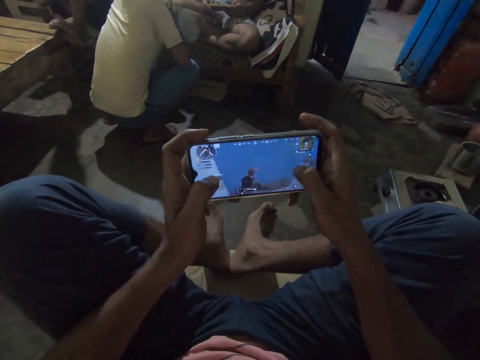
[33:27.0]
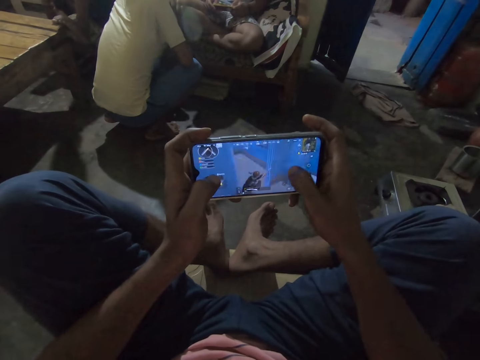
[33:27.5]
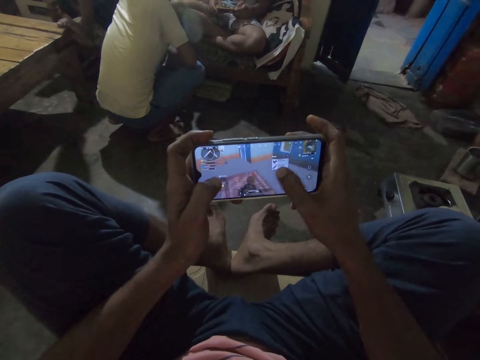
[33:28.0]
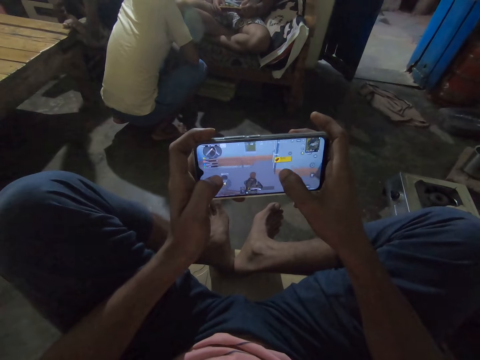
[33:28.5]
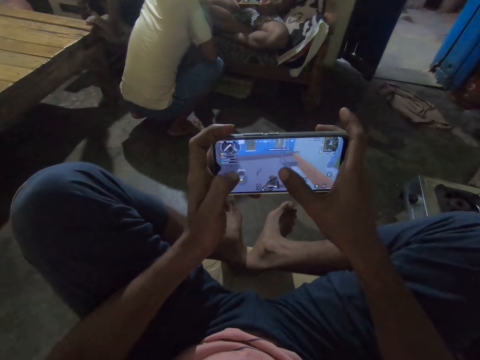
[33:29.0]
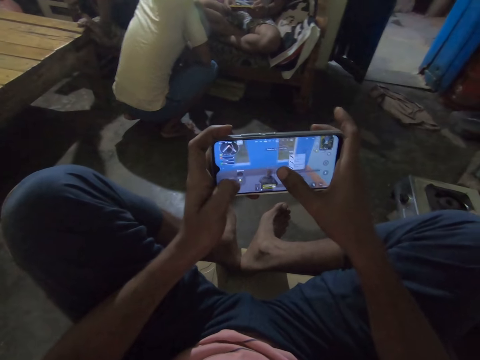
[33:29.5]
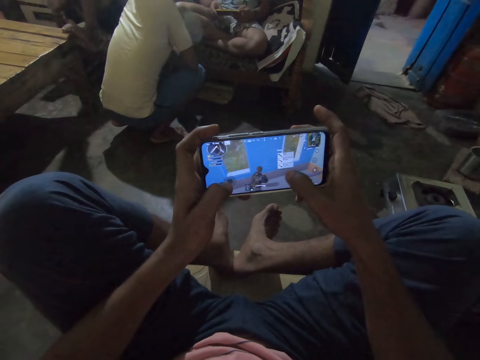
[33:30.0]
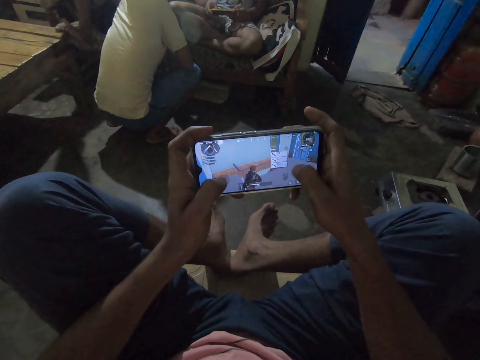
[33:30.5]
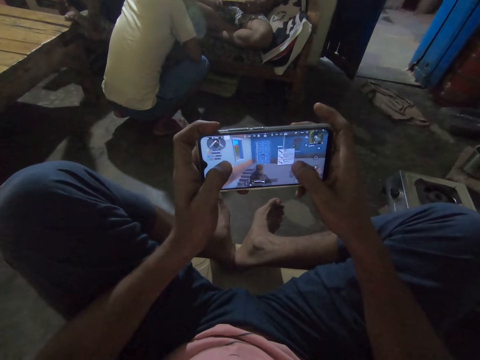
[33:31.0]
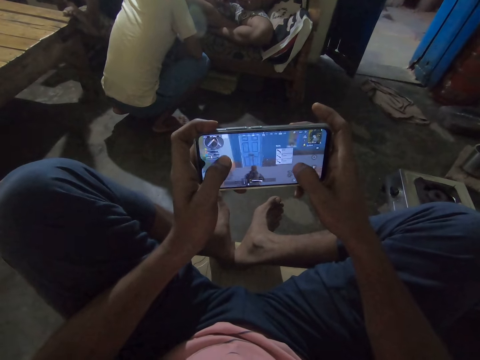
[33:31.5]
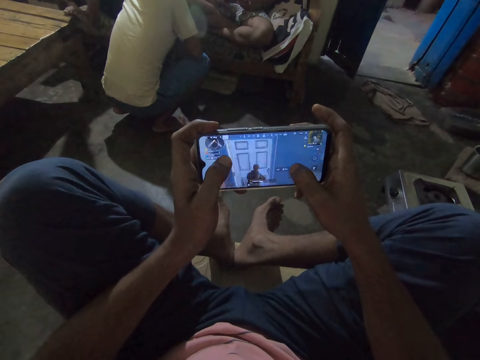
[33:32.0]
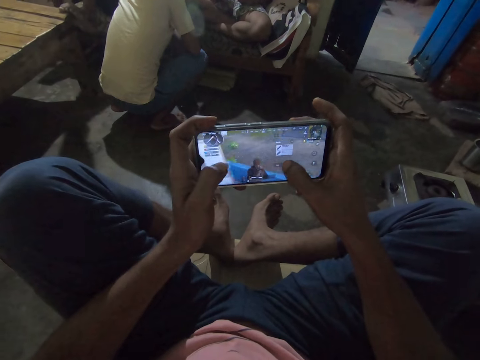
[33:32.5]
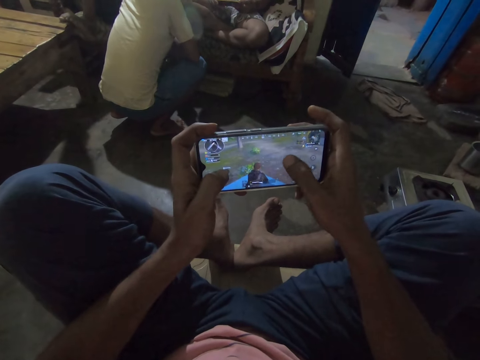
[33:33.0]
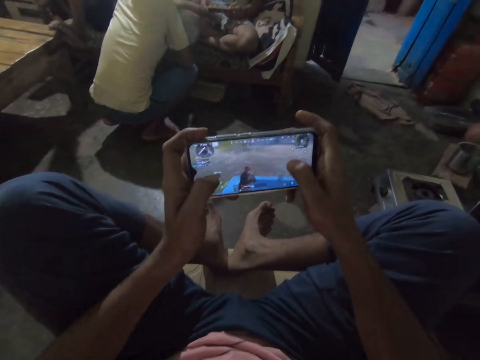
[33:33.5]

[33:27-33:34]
A male operates the phone. The camera wearer operates the phone with both hands.

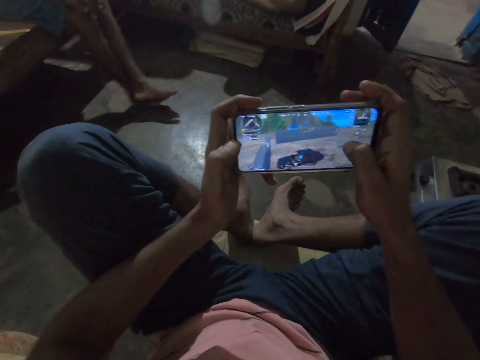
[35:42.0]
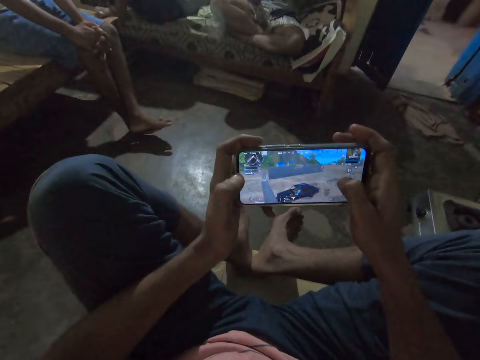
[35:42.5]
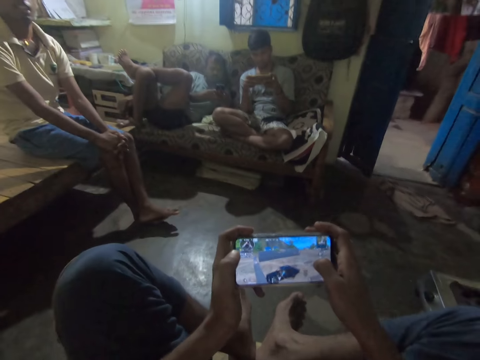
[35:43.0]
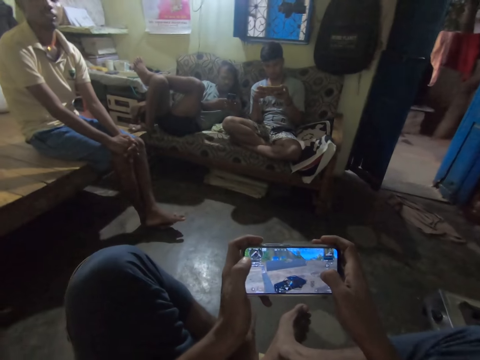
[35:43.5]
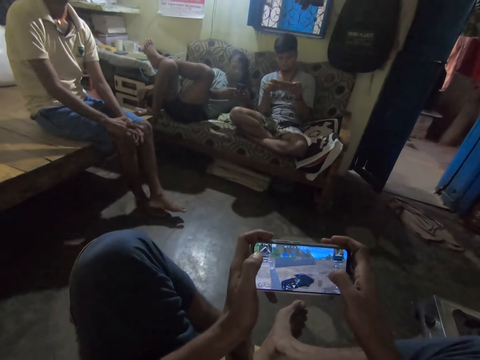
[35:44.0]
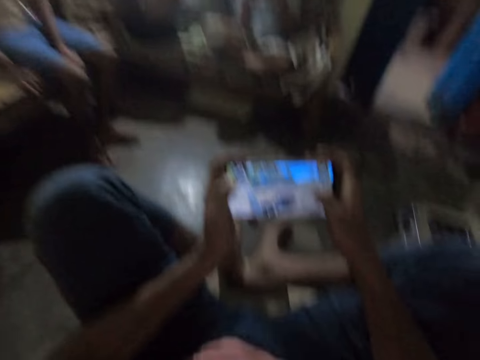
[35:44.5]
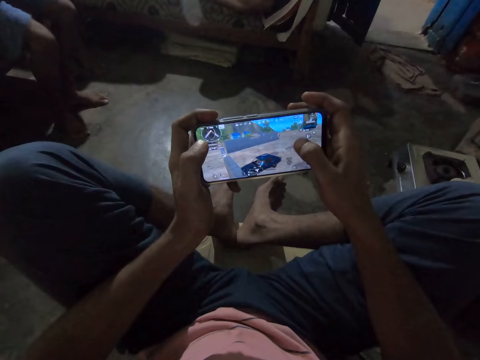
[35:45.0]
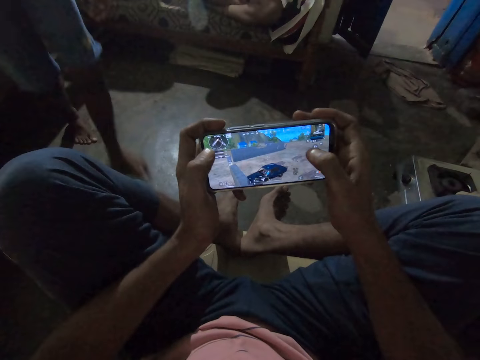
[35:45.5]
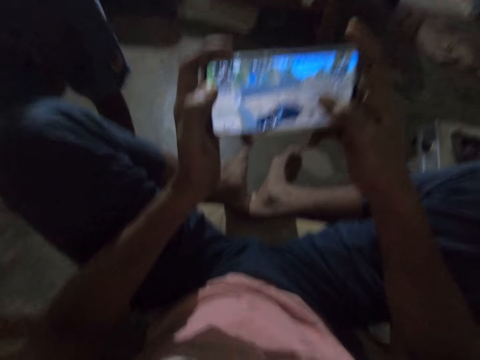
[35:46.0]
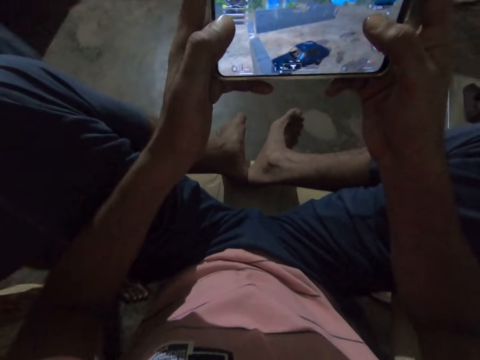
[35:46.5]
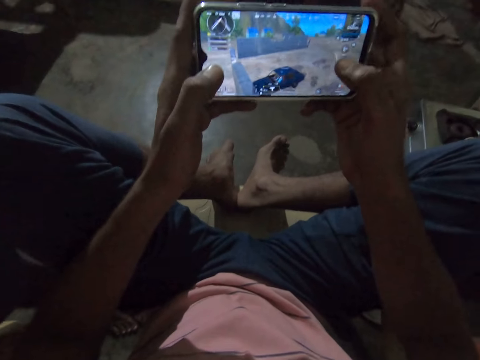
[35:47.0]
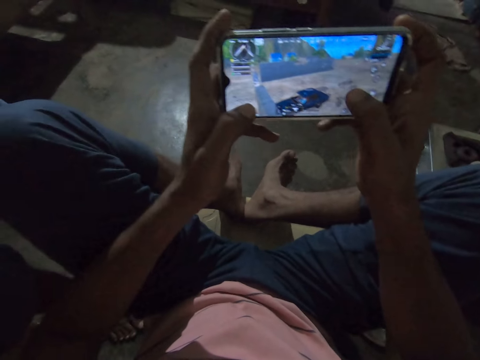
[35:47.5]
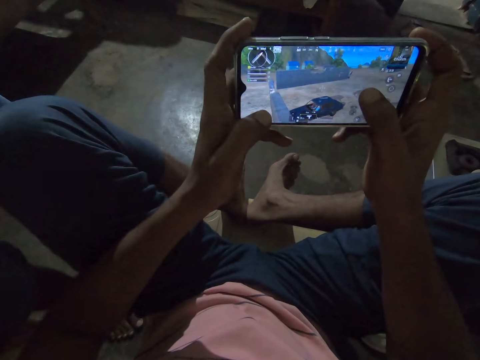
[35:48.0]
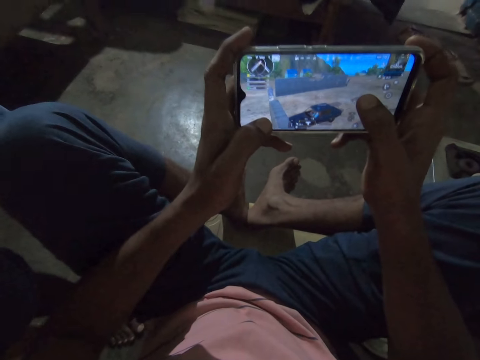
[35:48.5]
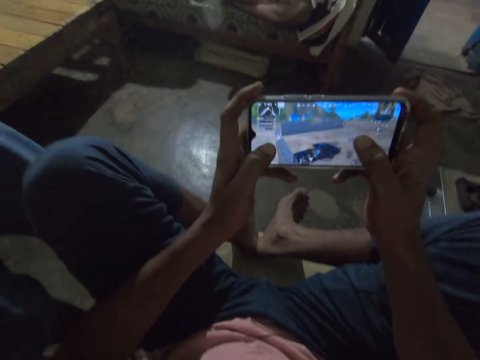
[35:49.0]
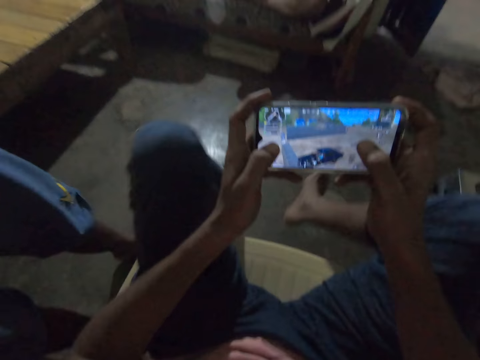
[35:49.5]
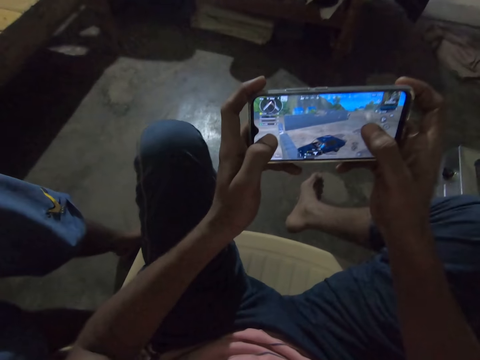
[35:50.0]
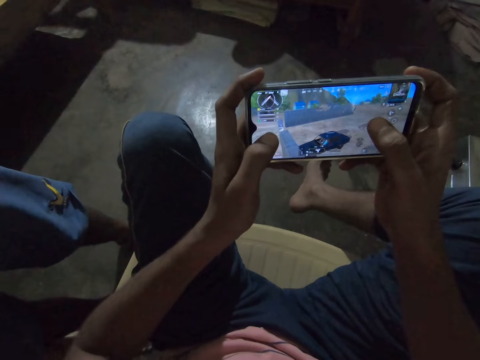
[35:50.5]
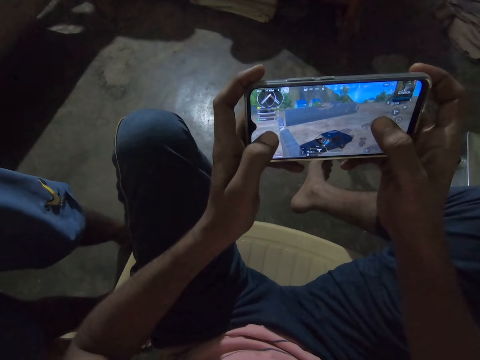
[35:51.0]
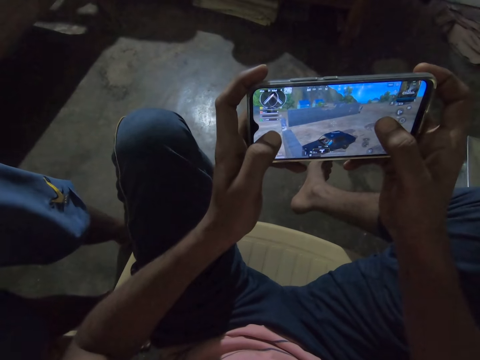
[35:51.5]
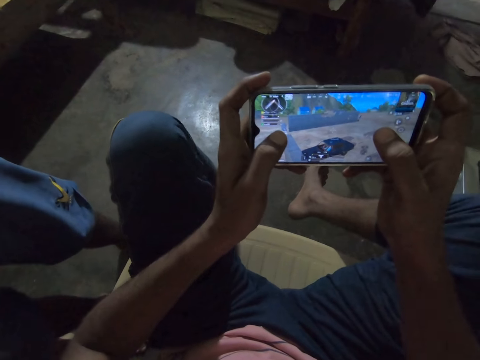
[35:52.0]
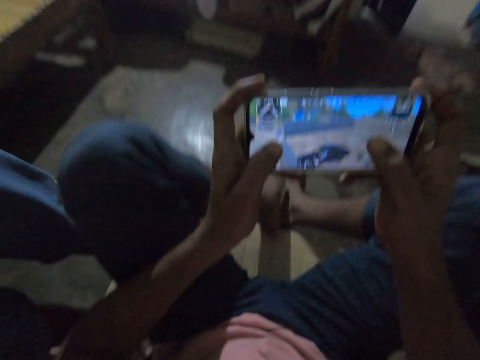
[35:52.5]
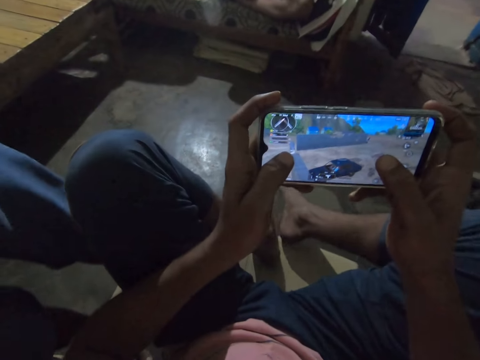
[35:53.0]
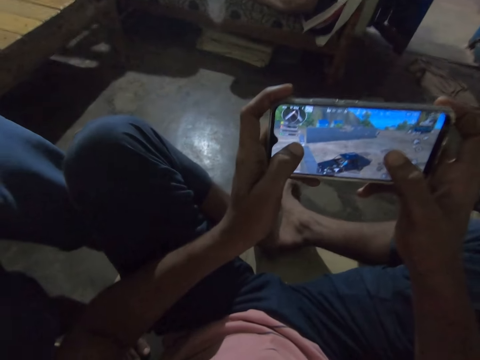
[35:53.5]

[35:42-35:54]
The camera wearer interacts with a person. They play a game on the phone. They interact with the person.

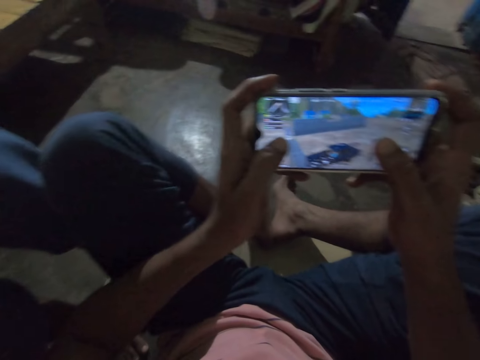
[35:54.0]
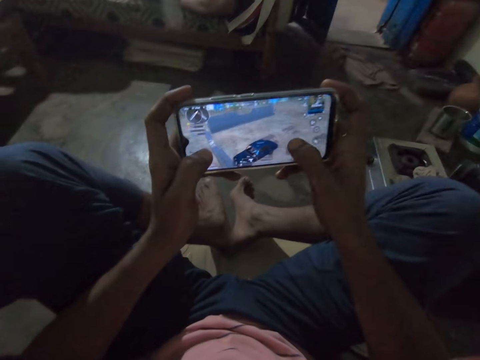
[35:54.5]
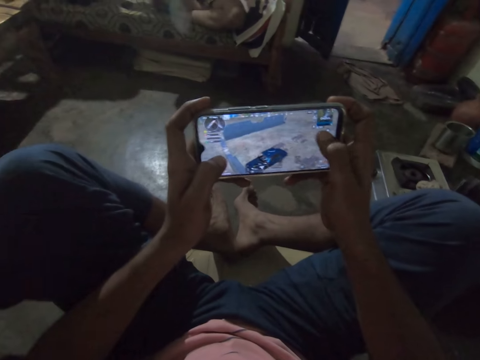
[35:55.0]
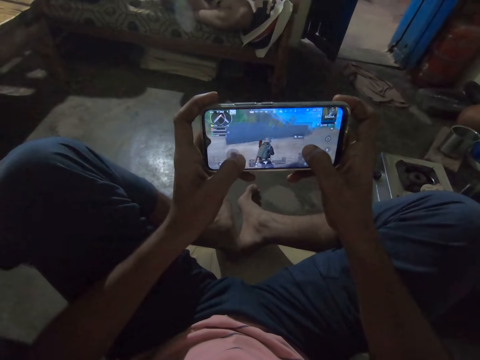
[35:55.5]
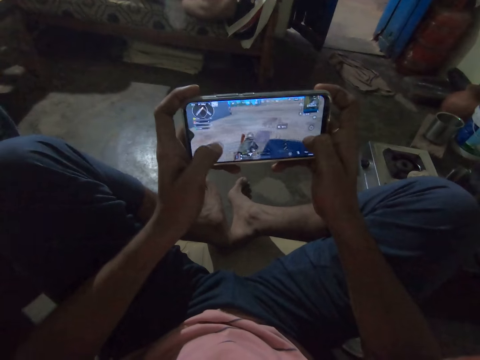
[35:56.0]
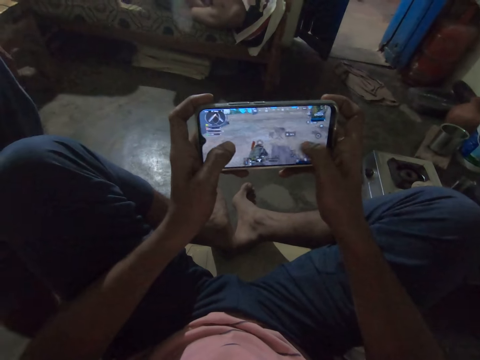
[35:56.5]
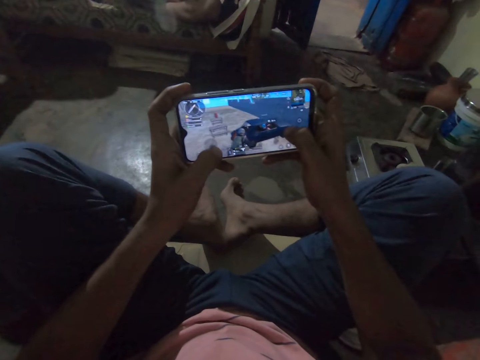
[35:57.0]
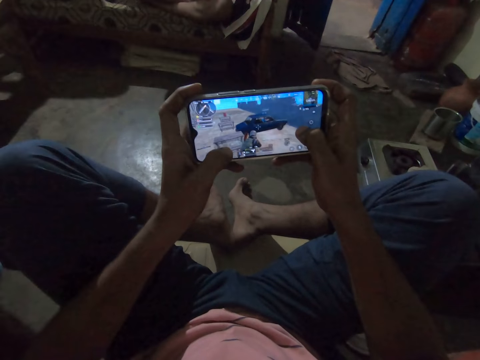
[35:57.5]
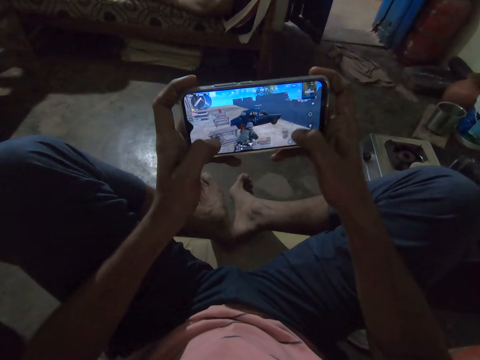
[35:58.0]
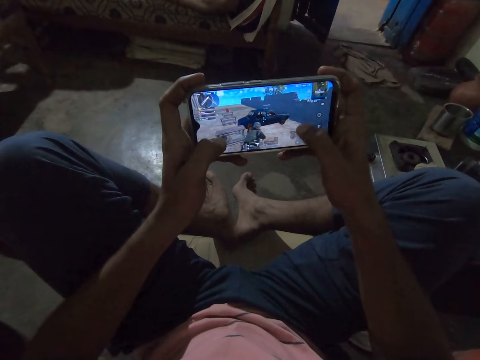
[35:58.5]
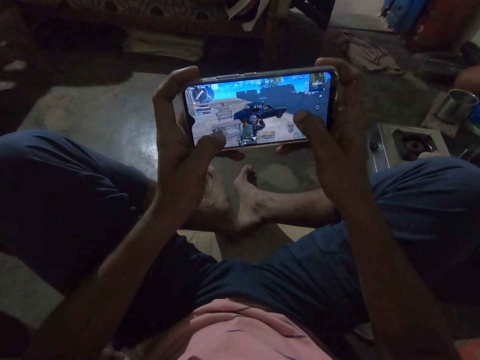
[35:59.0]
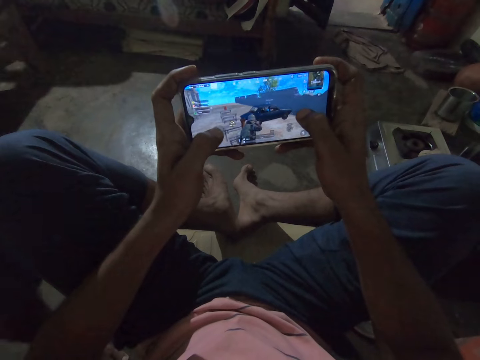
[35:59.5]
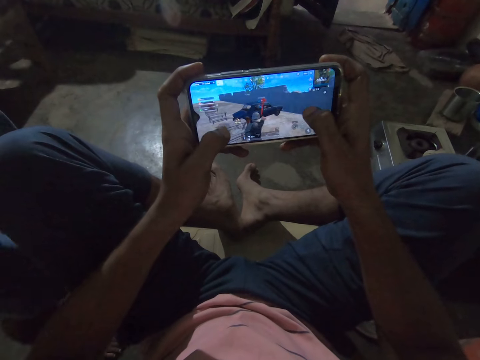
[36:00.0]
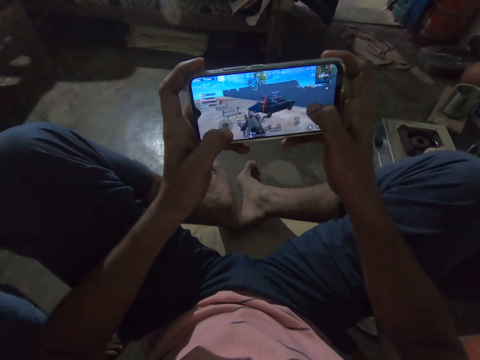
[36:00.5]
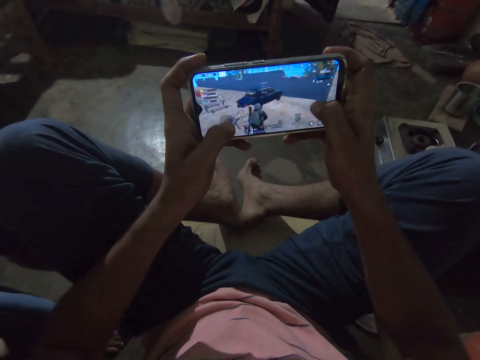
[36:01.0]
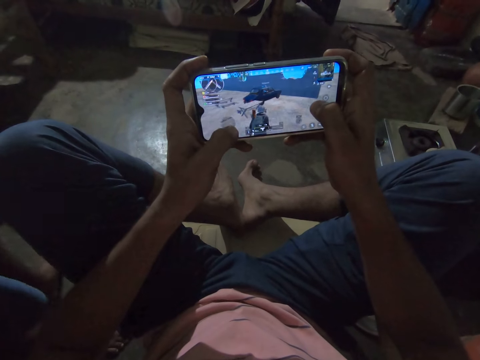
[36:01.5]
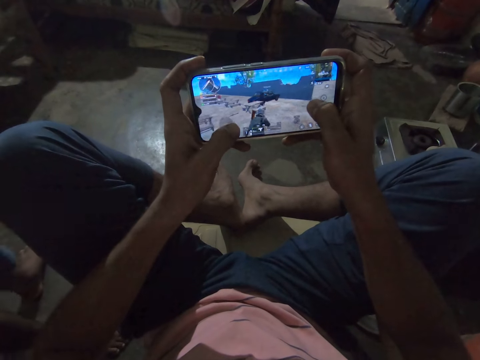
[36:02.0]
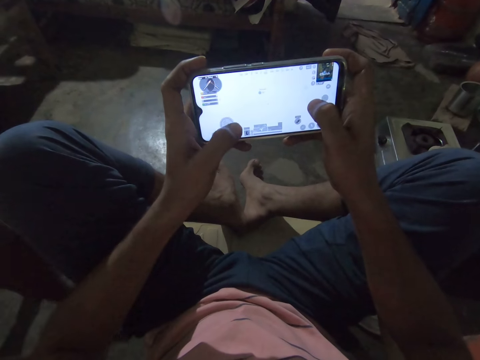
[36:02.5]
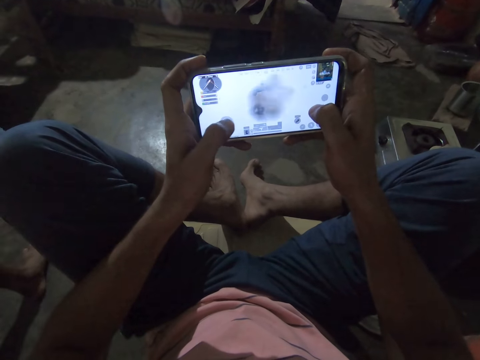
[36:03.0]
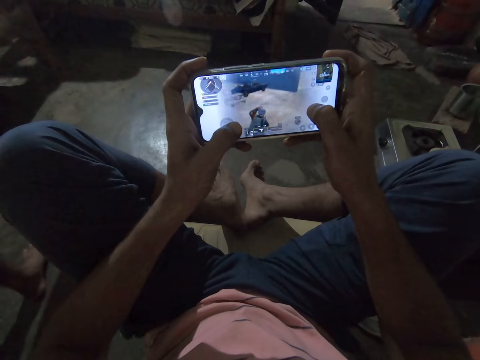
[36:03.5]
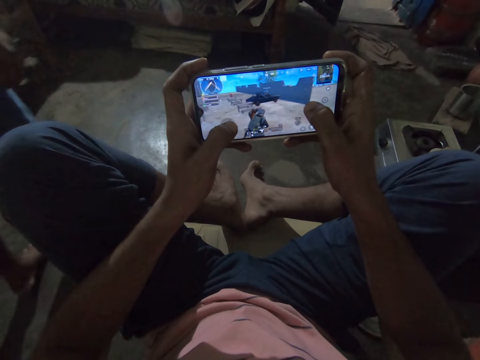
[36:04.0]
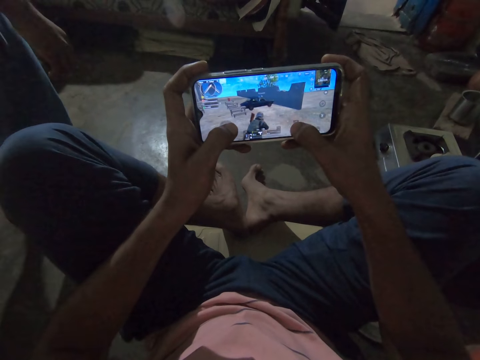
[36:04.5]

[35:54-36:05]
The camera wearer plays a game on the phone.
